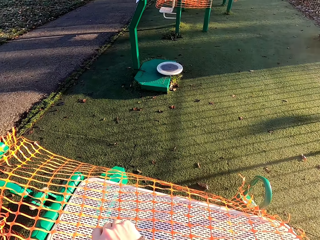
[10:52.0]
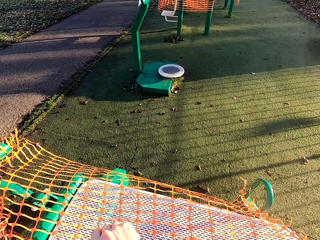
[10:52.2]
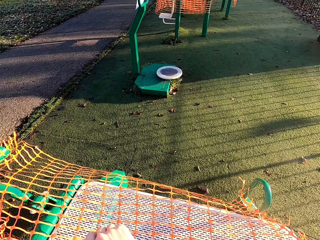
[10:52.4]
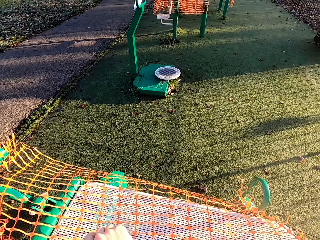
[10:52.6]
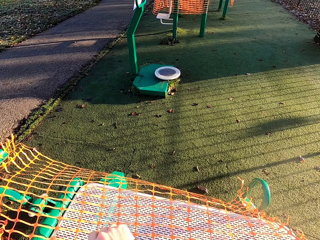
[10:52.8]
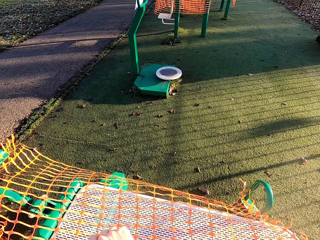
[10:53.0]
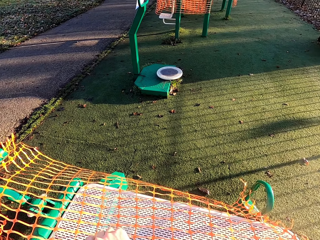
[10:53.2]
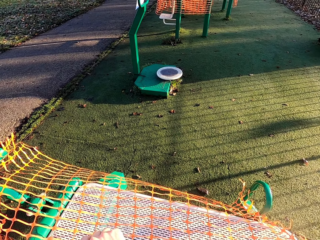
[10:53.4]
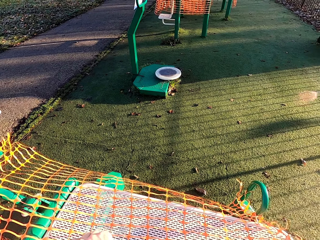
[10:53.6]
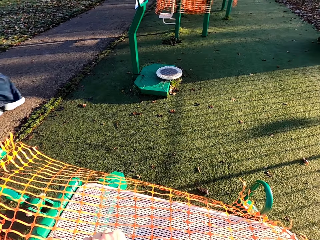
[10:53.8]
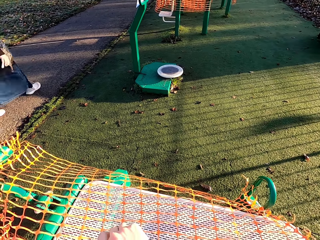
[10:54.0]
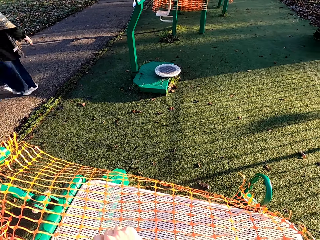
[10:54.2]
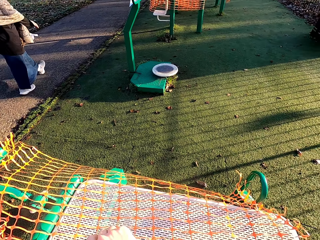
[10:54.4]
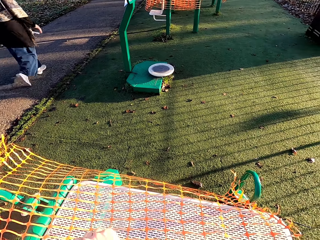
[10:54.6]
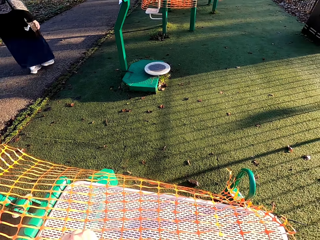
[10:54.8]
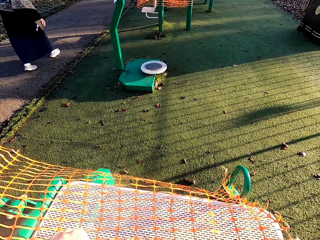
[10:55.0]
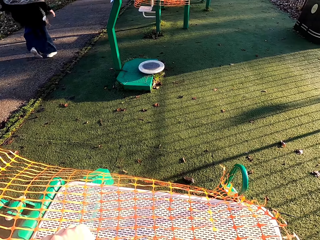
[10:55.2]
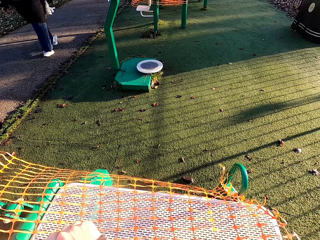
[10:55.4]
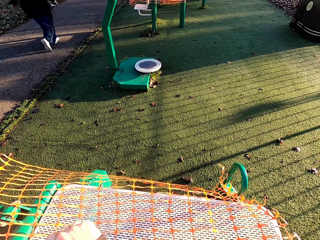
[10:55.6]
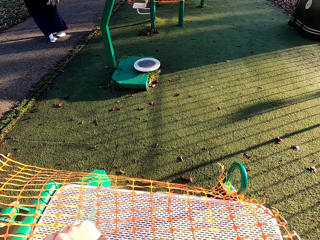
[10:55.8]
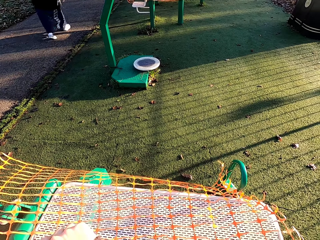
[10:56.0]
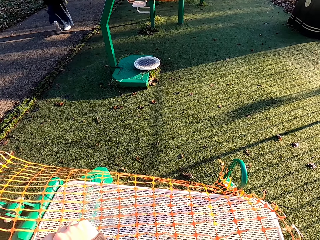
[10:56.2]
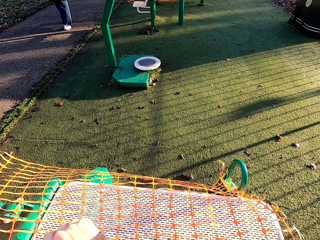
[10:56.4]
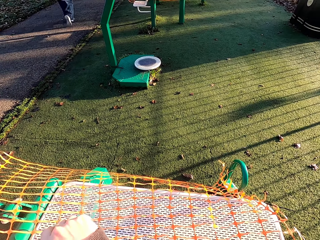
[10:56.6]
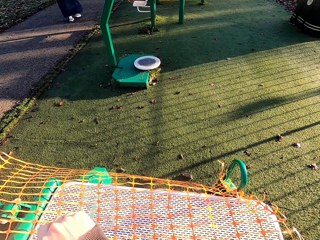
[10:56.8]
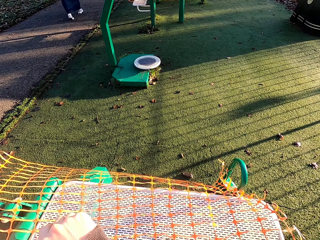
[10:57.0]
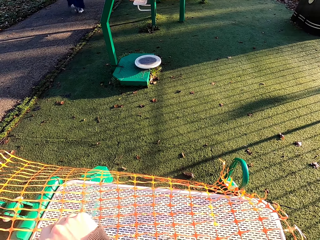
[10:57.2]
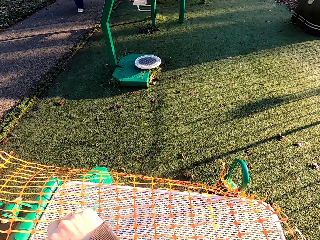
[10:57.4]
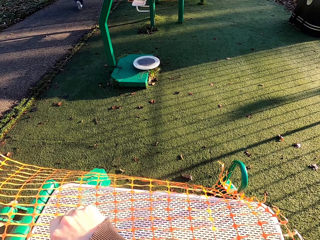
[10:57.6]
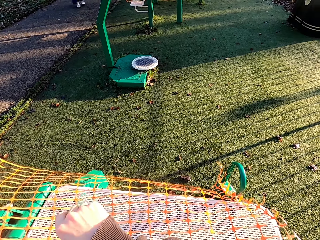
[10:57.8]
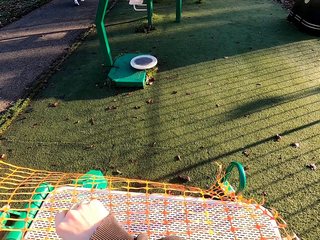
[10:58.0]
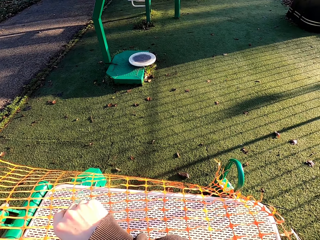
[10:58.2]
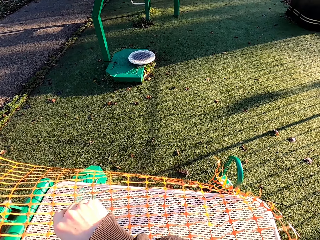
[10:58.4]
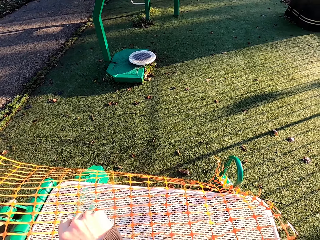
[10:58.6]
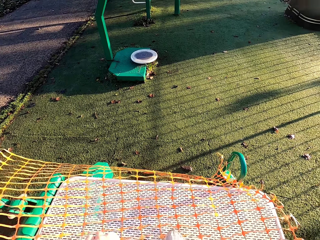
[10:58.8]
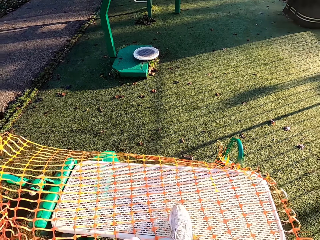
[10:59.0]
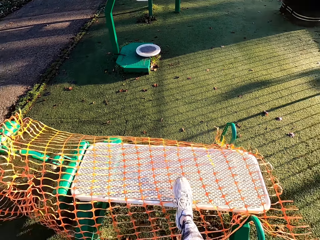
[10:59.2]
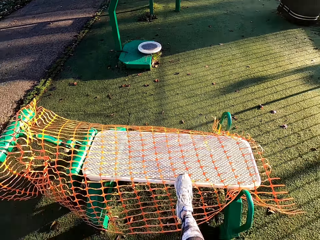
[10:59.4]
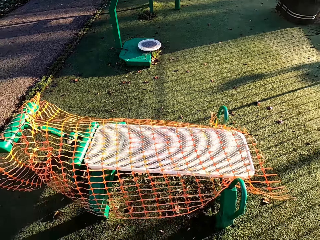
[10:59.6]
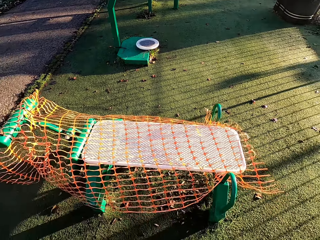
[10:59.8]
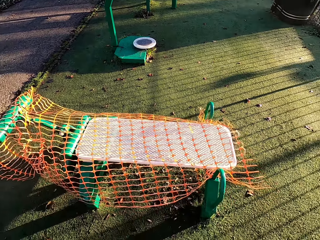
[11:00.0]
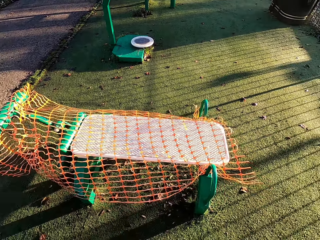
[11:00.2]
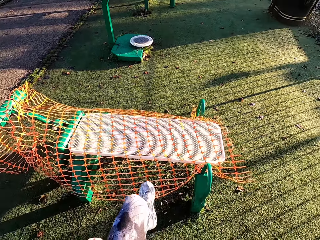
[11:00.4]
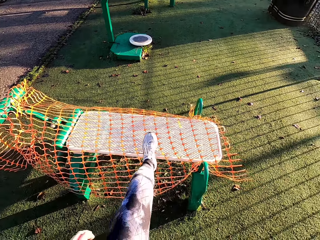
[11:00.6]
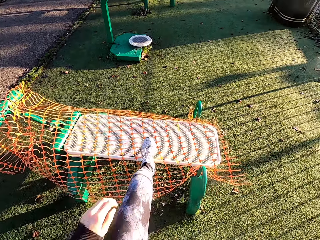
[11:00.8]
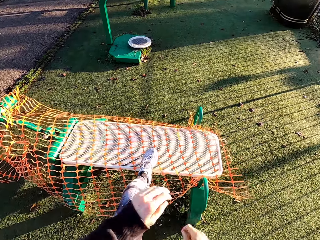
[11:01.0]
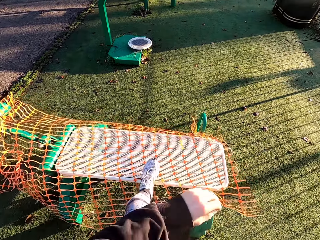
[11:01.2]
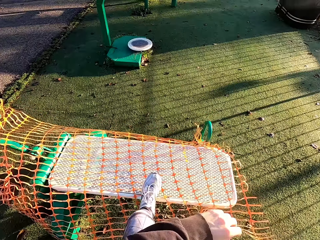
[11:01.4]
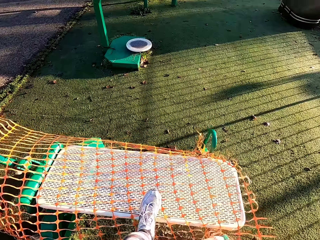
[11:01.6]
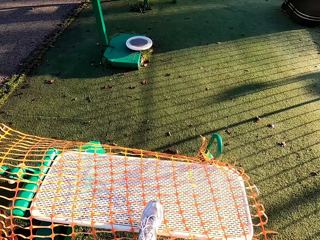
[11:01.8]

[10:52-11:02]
The camera wearer drops the leg. She places her left leg on the gym seat.

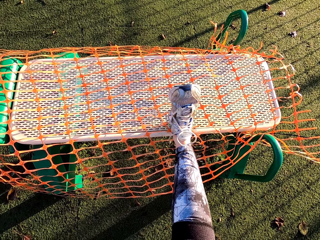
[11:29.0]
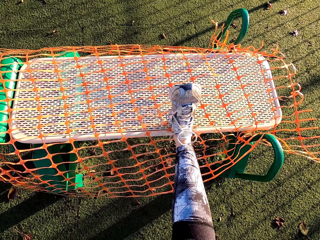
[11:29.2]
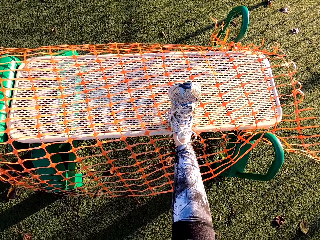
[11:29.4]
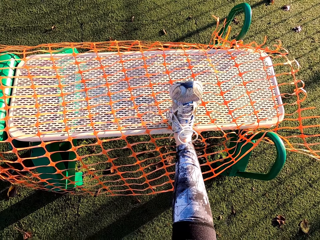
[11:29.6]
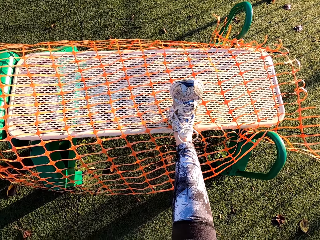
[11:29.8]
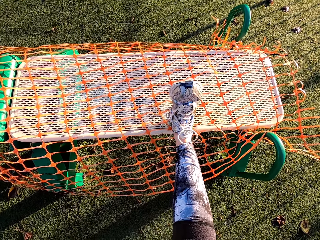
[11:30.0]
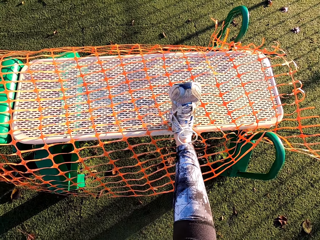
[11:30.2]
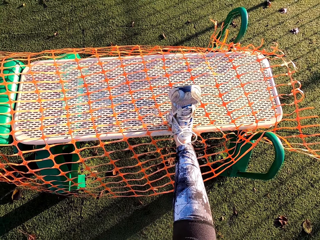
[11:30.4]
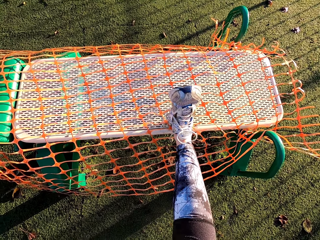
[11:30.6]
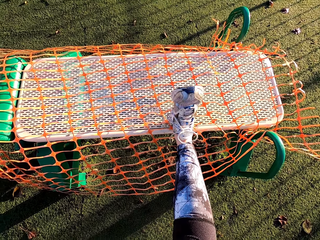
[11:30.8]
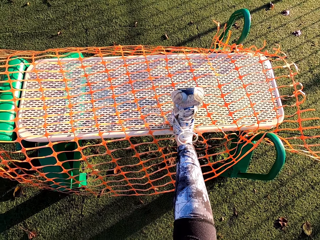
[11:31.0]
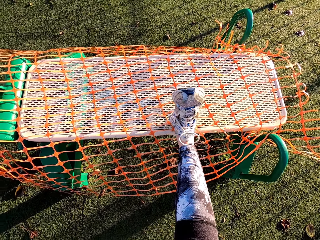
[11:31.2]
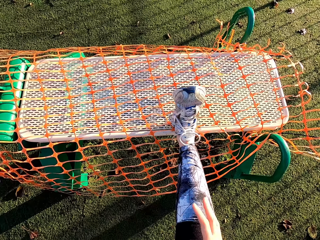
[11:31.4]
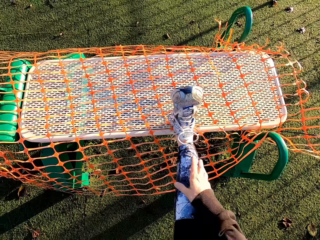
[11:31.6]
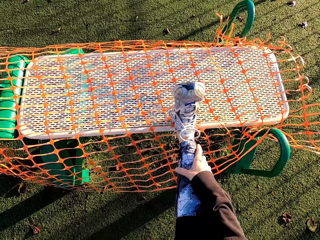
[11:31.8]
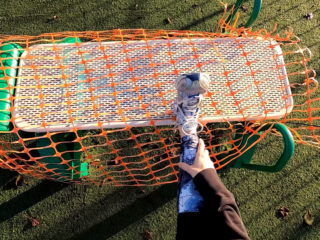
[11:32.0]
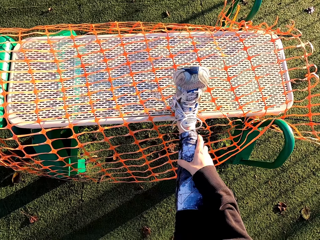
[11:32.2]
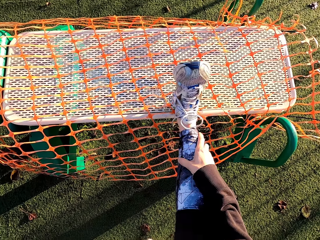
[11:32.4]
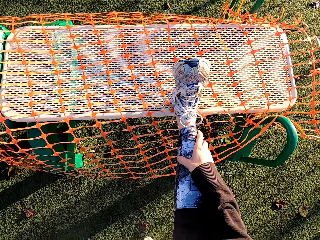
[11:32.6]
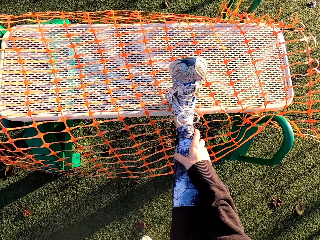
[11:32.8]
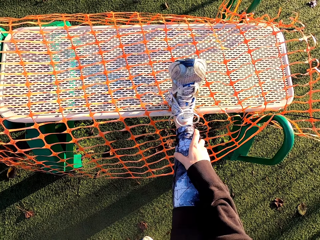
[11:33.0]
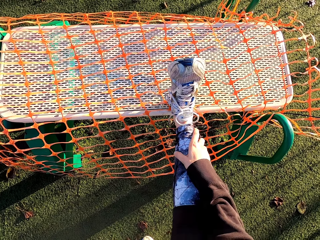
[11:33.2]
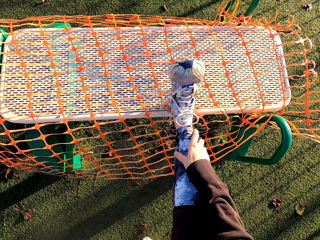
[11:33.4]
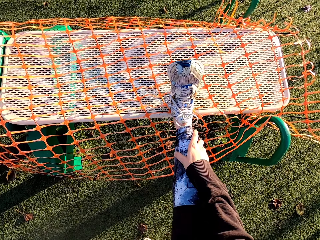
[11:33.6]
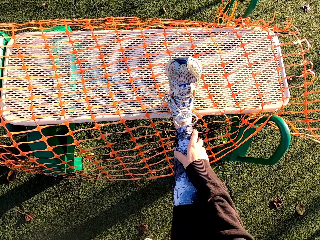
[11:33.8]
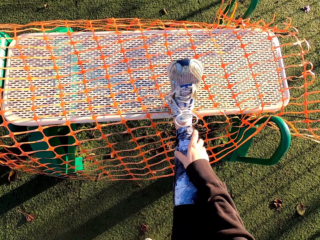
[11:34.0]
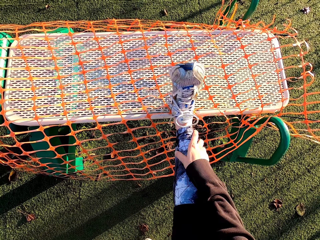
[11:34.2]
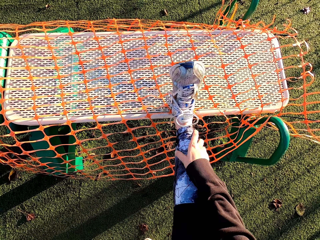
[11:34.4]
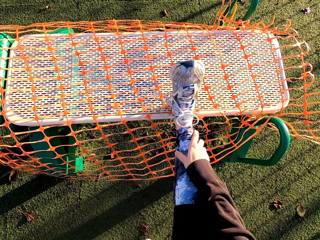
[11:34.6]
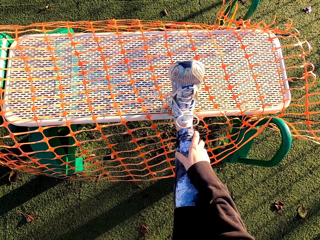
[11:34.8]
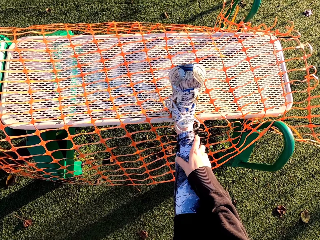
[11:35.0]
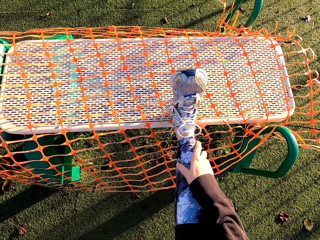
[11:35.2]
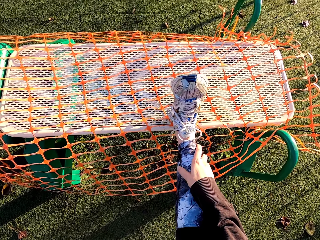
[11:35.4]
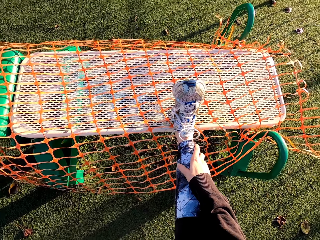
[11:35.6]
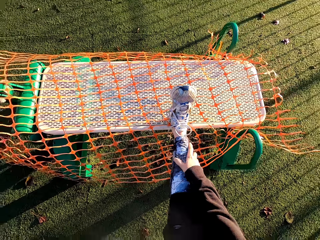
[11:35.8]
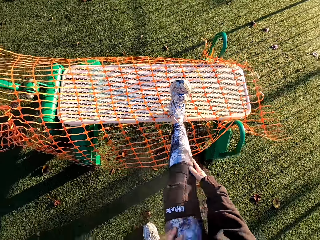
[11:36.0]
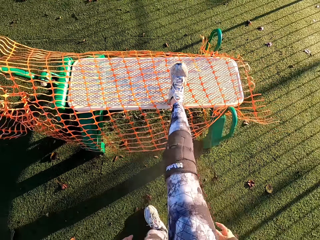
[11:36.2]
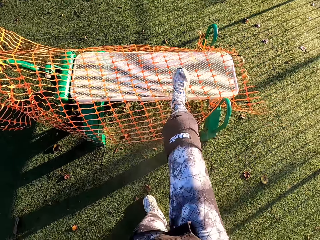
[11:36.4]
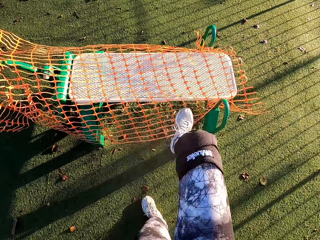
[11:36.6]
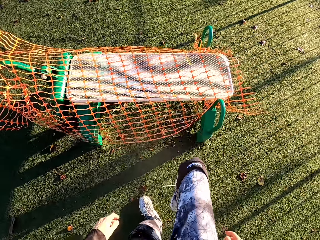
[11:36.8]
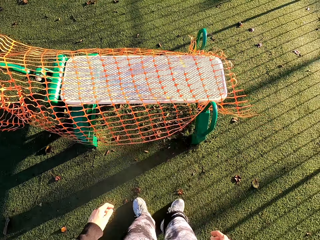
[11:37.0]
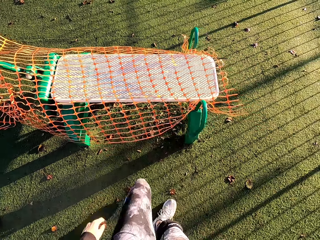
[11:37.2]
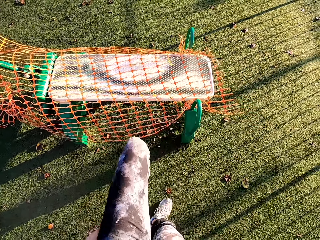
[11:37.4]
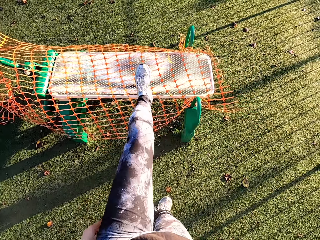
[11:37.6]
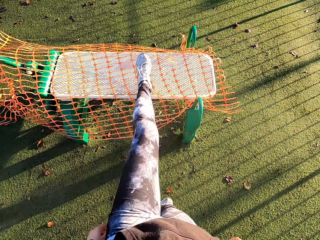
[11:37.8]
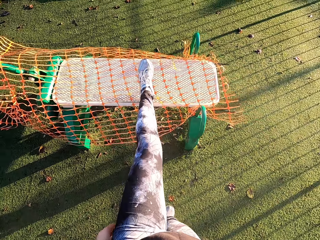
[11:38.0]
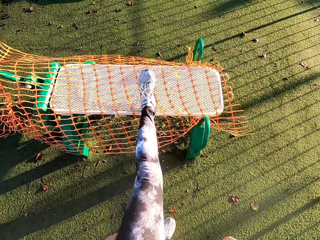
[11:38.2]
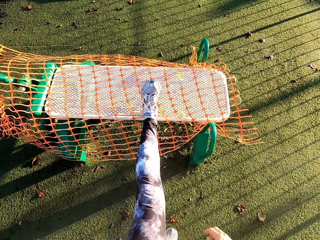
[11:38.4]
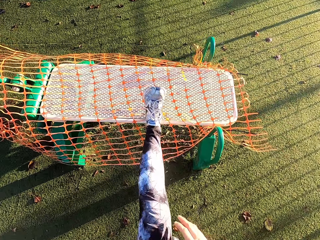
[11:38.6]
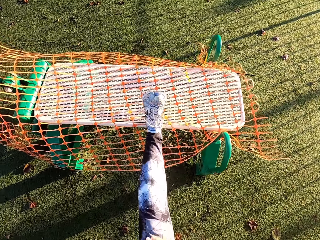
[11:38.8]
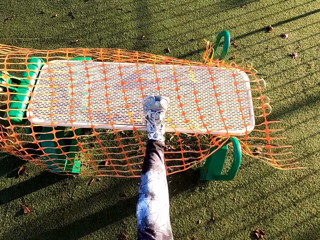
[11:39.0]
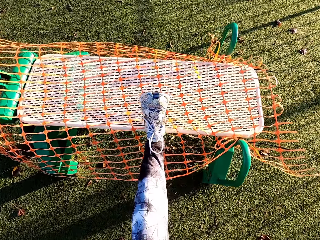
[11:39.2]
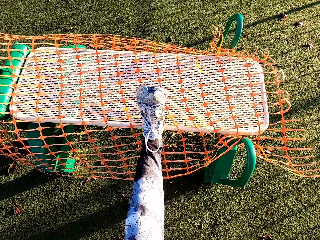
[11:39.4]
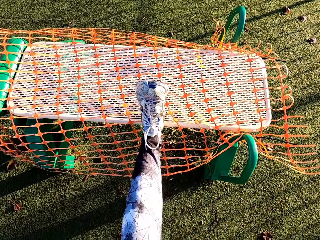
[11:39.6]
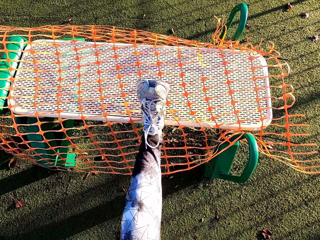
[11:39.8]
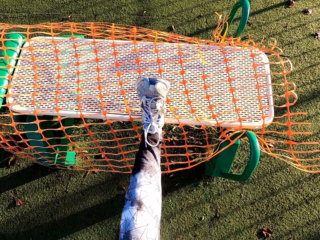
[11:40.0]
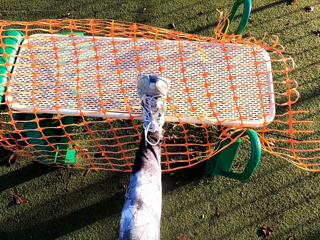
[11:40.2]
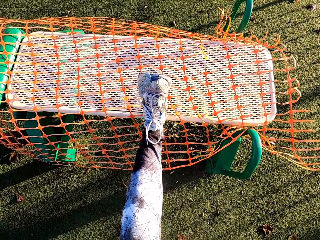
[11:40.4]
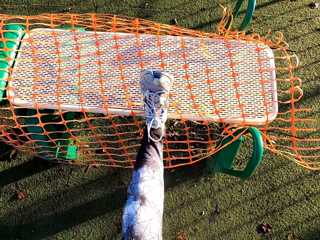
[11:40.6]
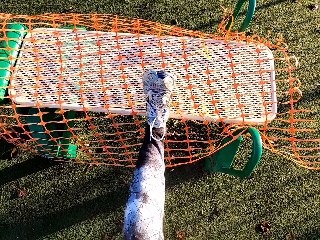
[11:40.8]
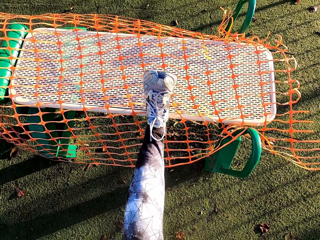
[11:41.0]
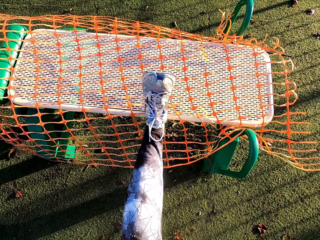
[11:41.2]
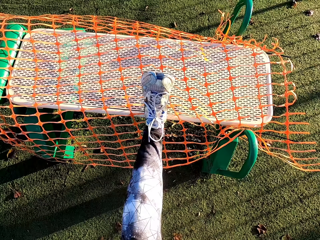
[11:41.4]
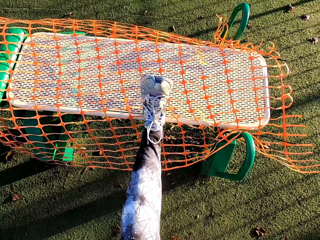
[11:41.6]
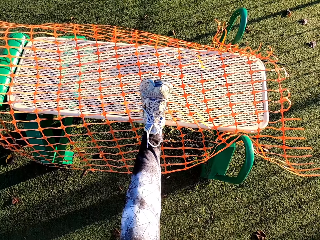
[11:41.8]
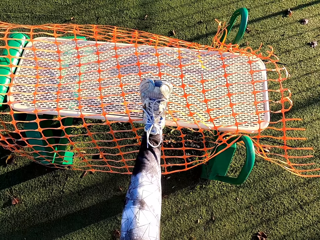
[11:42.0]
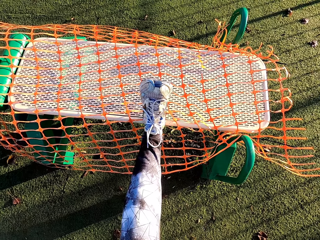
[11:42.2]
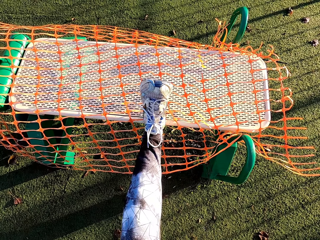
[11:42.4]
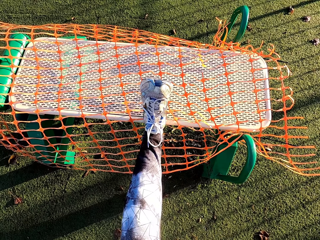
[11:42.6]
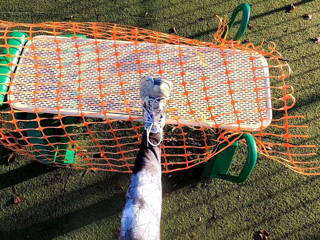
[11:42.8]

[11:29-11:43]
The camera wearer touches the leg. She removes the leg from the bench. She stretches the left leg. She places her left leg on the gym seat.
